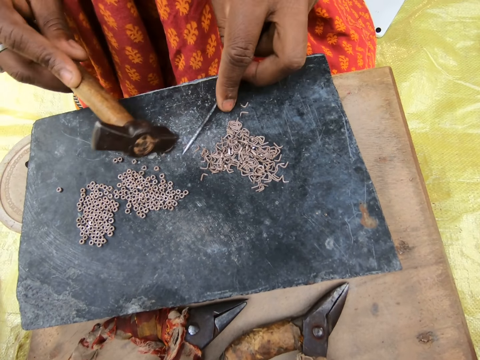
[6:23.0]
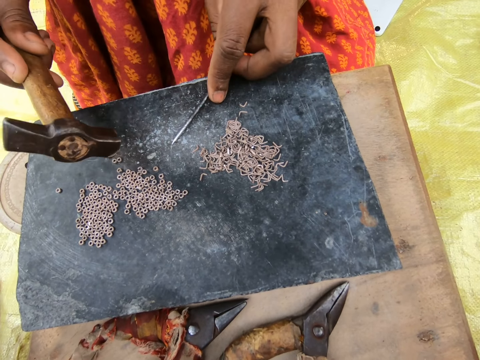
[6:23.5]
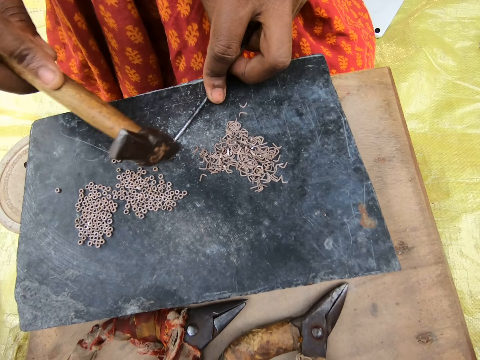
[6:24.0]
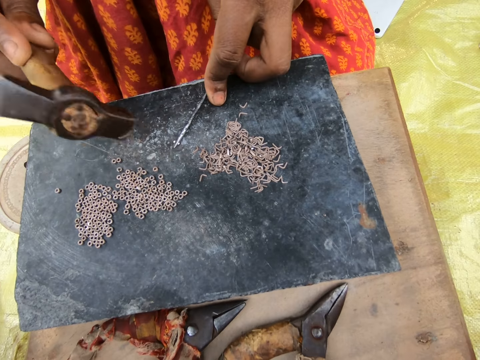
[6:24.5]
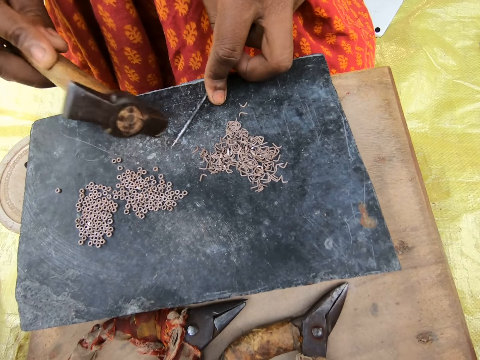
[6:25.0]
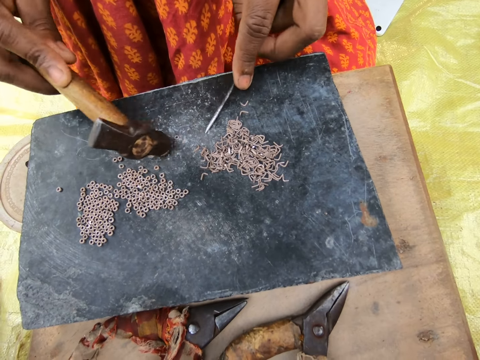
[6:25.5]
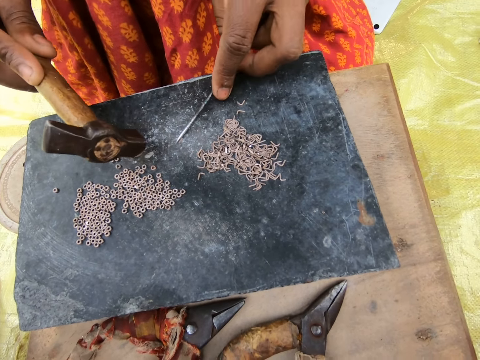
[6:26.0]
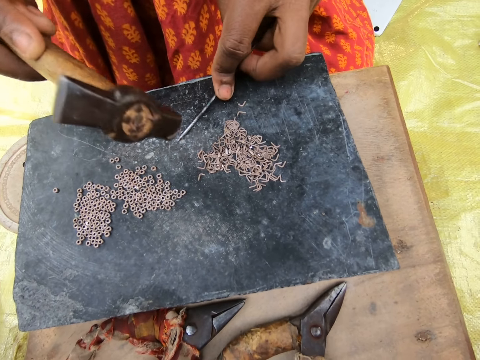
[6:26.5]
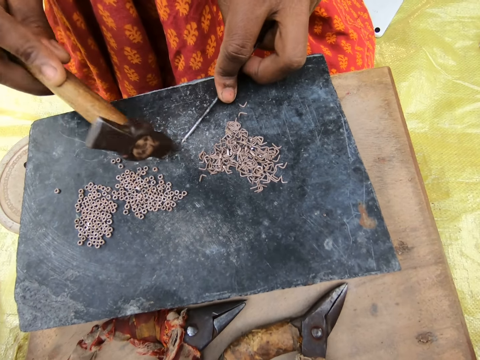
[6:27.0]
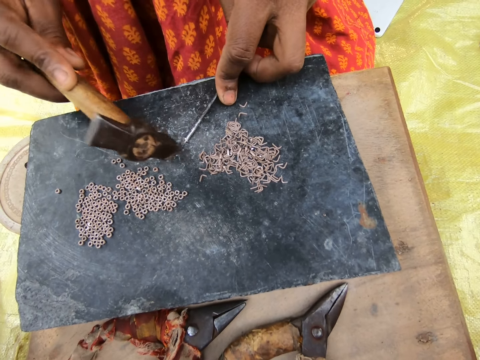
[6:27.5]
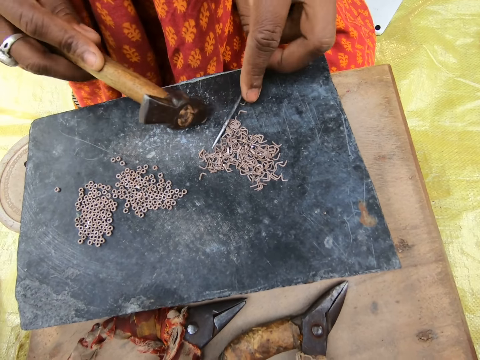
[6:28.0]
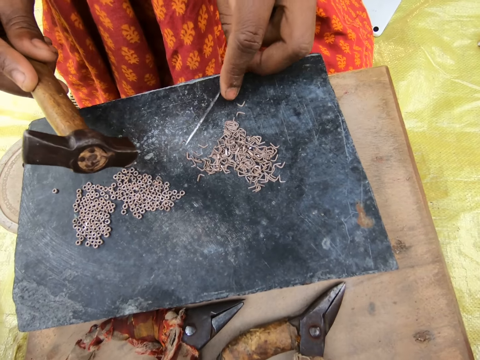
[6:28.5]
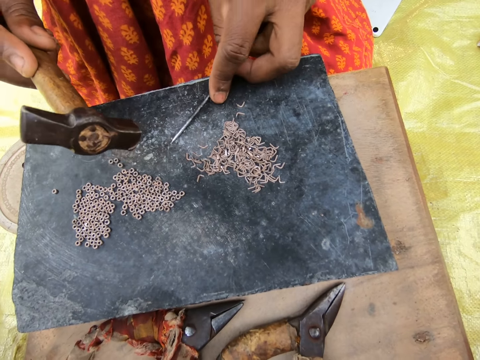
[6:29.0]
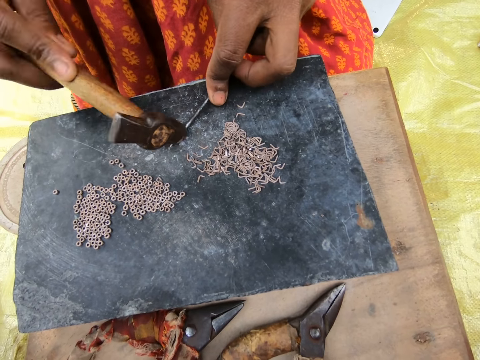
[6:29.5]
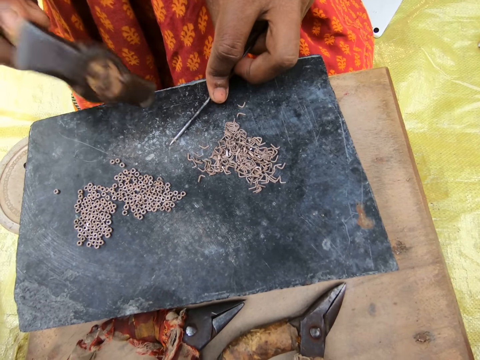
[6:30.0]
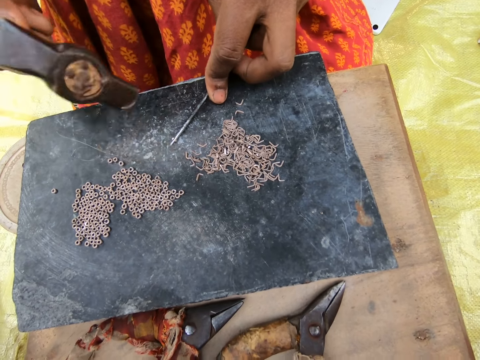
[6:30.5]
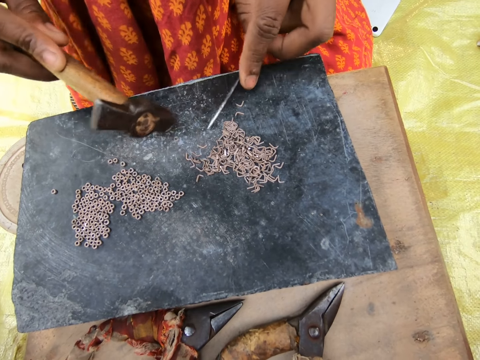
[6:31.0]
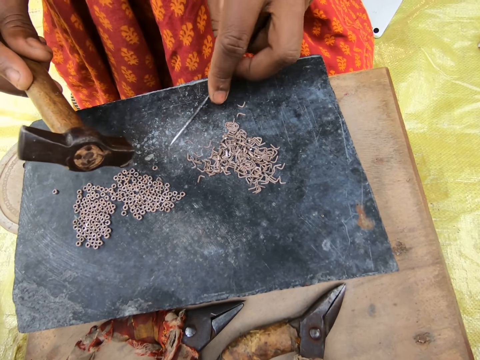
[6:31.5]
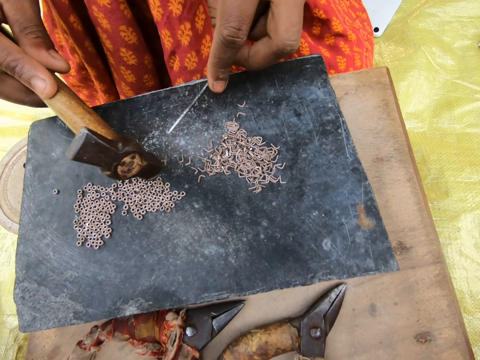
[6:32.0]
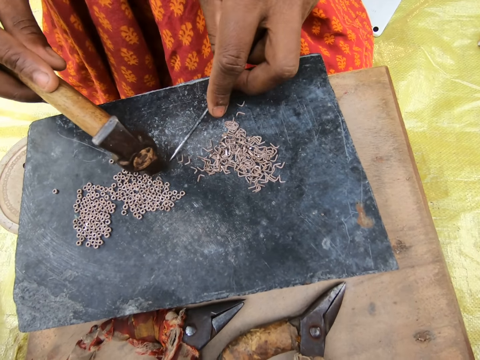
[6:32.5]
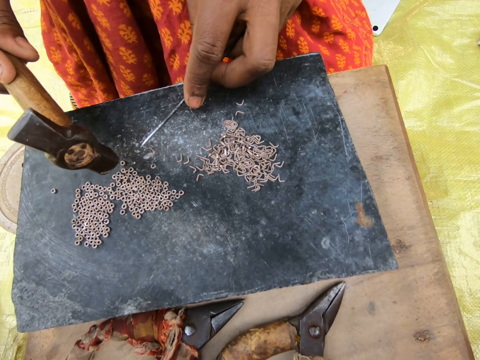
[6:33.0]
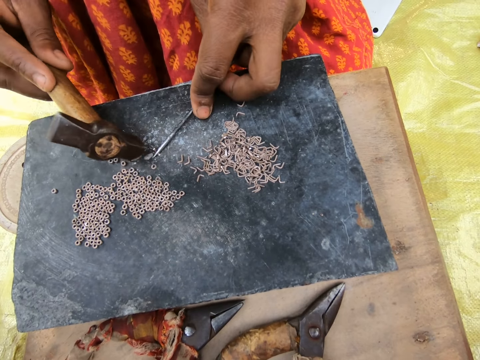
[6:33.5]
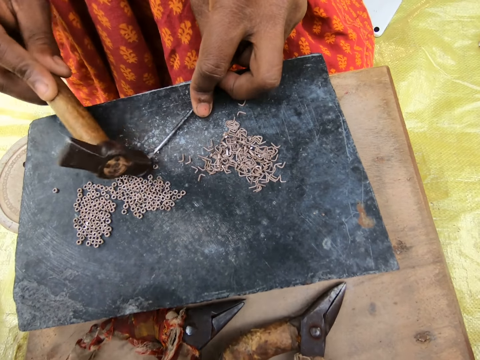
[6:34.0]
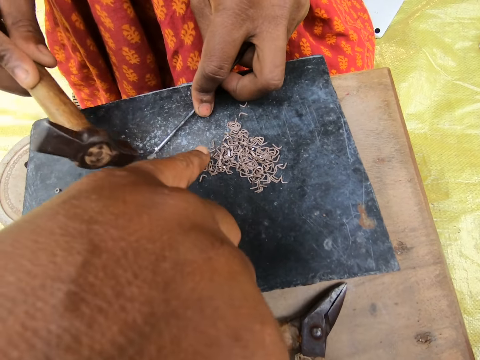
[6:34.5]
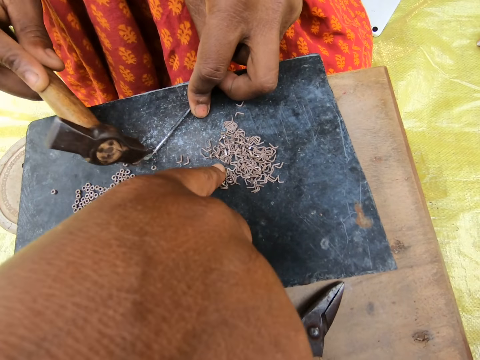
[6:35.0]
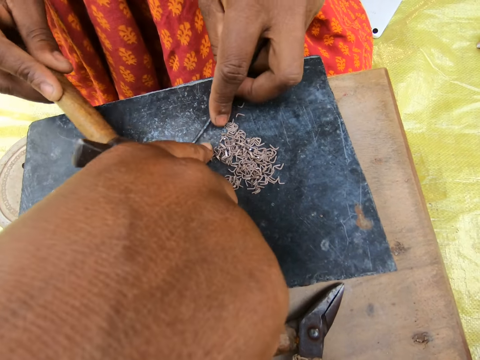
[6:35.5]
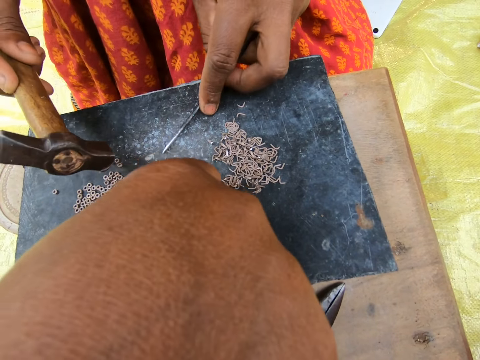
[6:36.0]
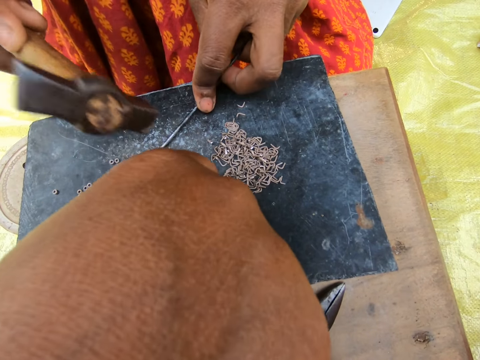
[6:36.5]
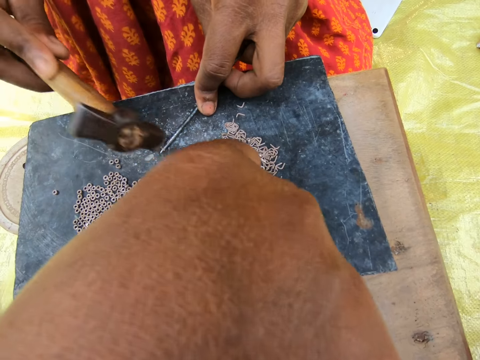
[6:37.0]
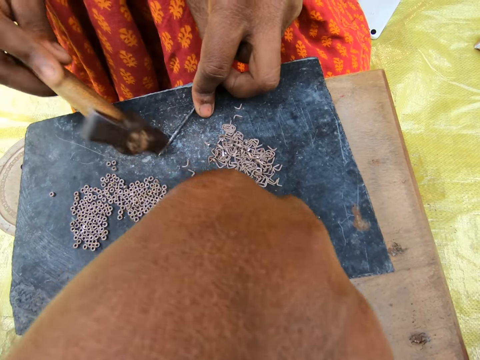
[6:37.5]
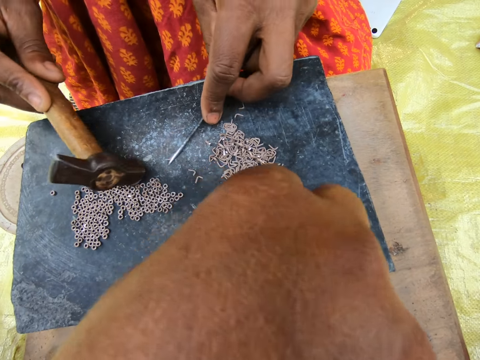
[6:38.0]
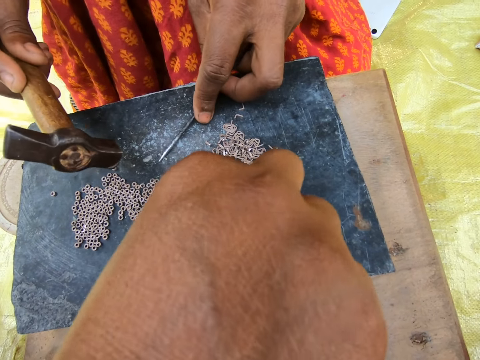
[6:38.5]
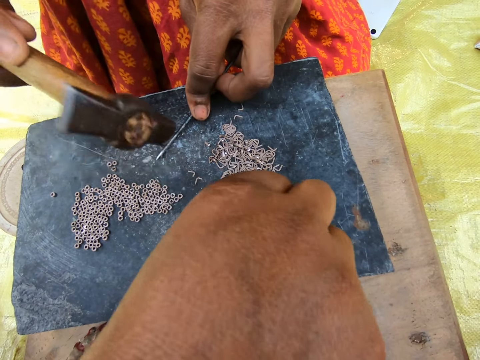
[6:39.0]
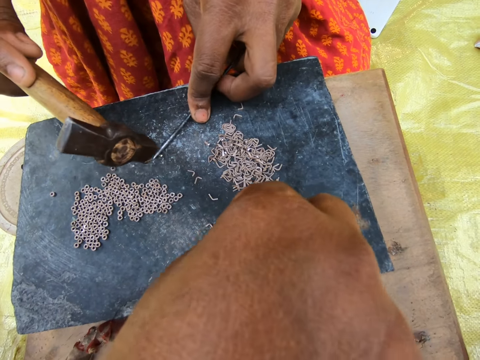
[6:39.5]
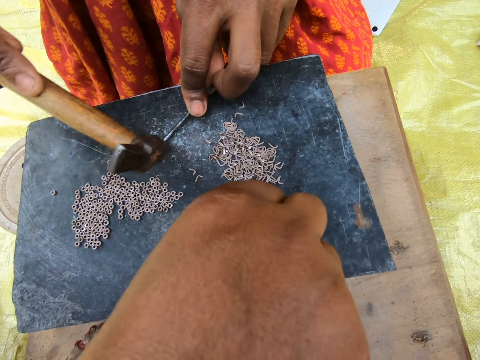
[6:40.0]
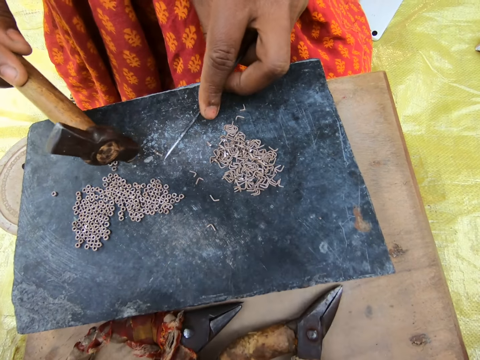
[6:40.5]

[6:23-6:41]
The woman moves the metal ring on the table aside with the hammer in her right hand. She moves a piece of metal on the table with the rod in her left hand. She hits the piece of metal into a ring with the hammer in her right hand. She moves the metal ring on the table aside with the hammer in her right hand. She moves a piece of metal on the table with the rod in her left hand. She hits the piece of metal into a ring with the hammer in her right hand. She moves a piece of metal on the table with the rod in her left hand. She moves the metal ring on the table aside with the hammer in her right hand. She hits the piece of metal into a ring with the hammer in her right hand. She moves the metal ring on the table aside with the hammer in her right hand. She moves the pieces of metal on the table with the rod in her left hand. She hits the piece of metal into a ring with the hammer in her right hand. She points at the pieces of metal. She hits a piece of metal into a ring with the hammer in her right hand. She moves the metal ring on the table aside with the hammer in her right hand. She moves a piece of metal on the table with the rod in her left hand. The camera wearer lifts some of the tiny pieces of metal on the table with her right hand. The woman hits the piece of metal into a ring with the hammer in her right hand. She picks up a piece of metal.

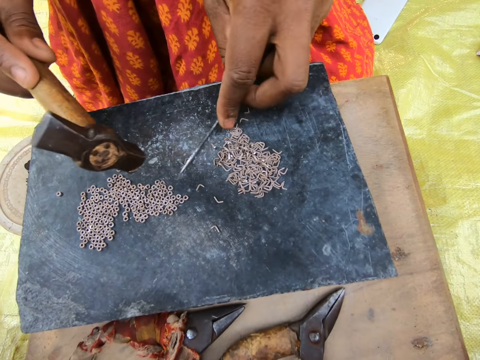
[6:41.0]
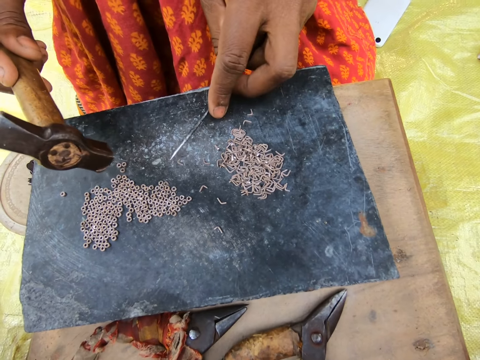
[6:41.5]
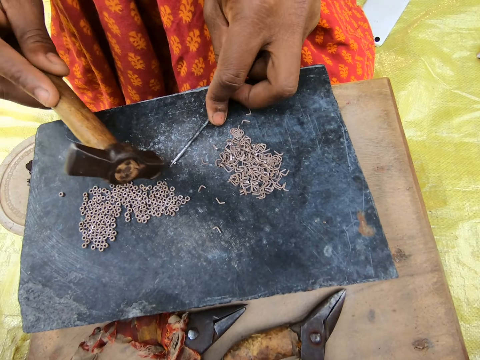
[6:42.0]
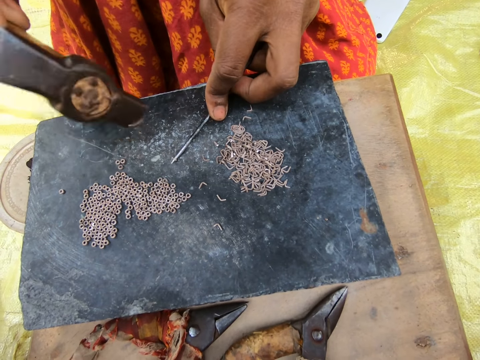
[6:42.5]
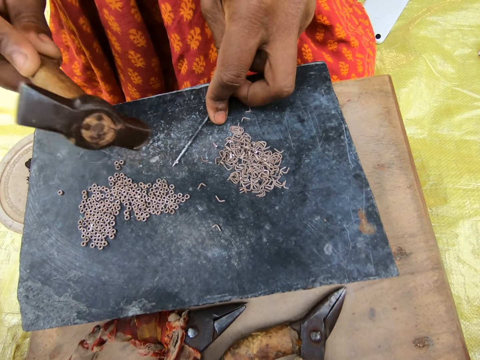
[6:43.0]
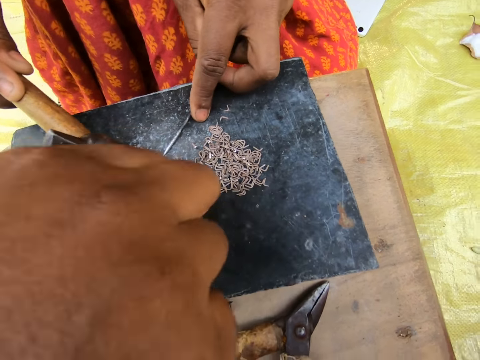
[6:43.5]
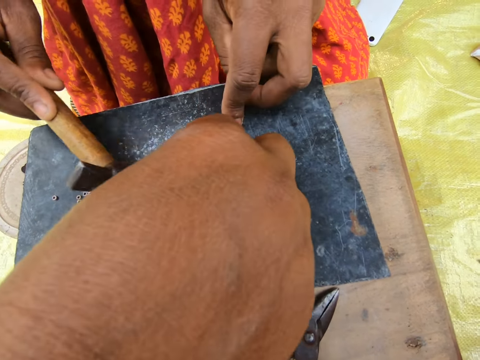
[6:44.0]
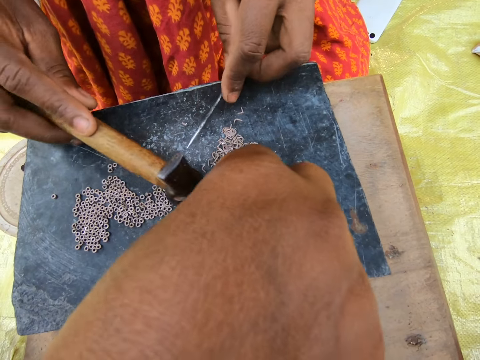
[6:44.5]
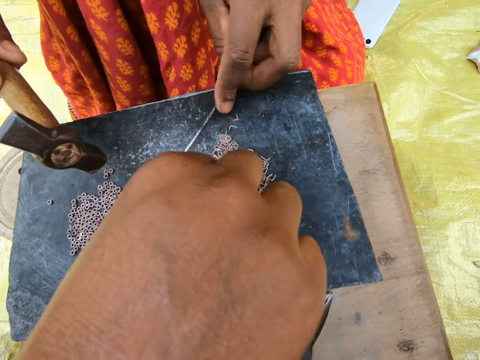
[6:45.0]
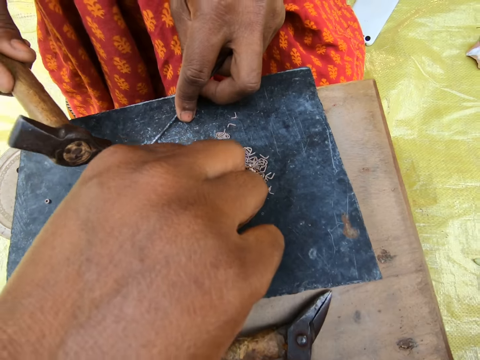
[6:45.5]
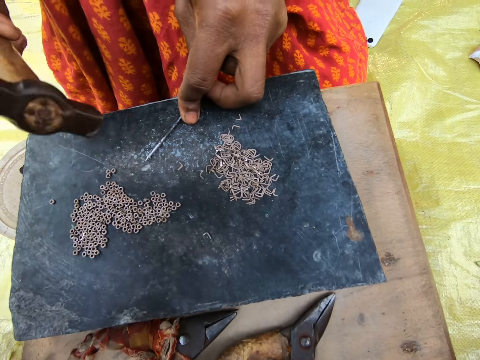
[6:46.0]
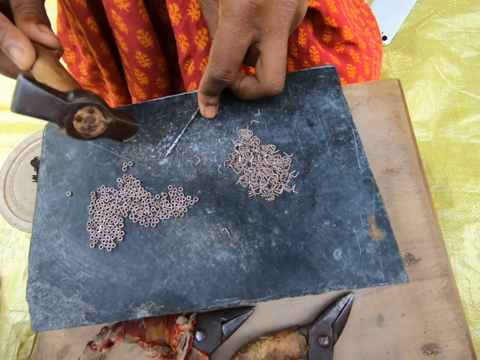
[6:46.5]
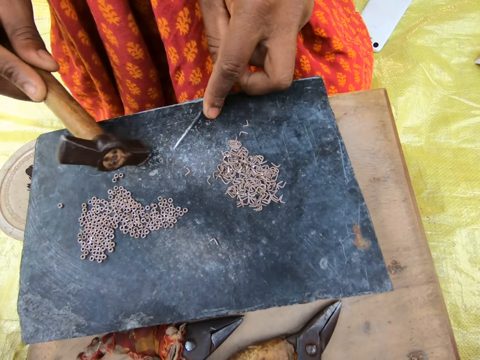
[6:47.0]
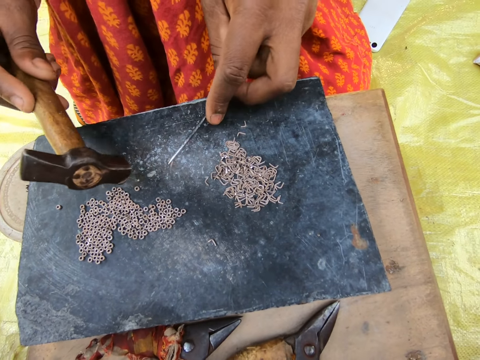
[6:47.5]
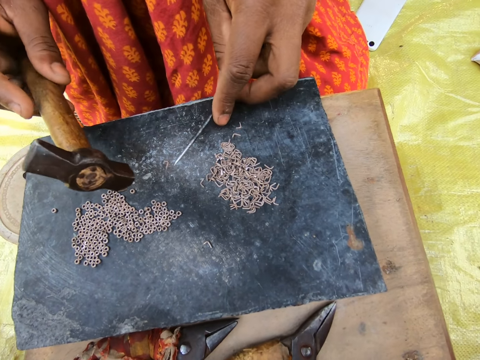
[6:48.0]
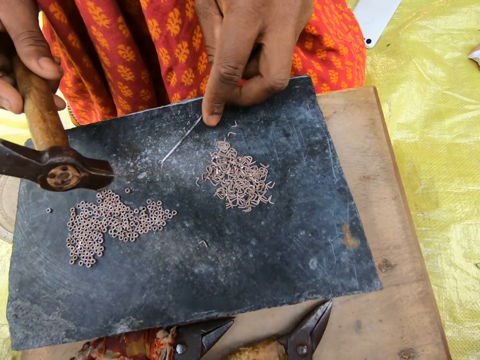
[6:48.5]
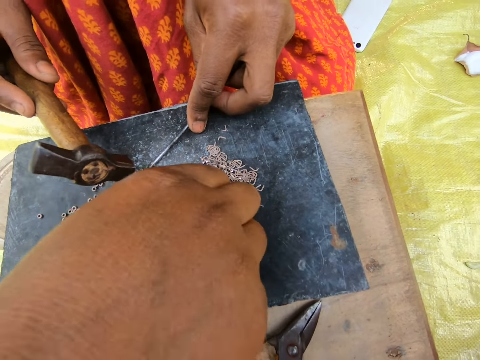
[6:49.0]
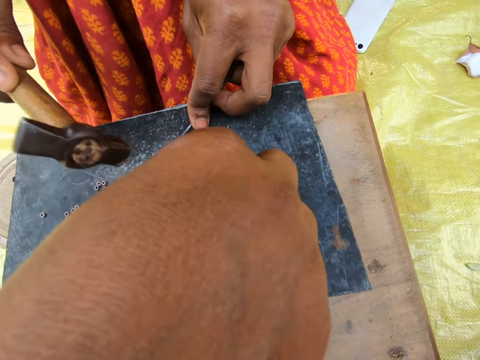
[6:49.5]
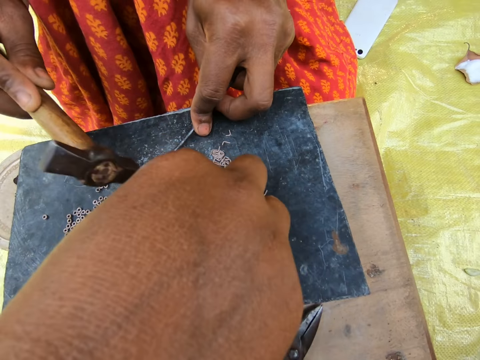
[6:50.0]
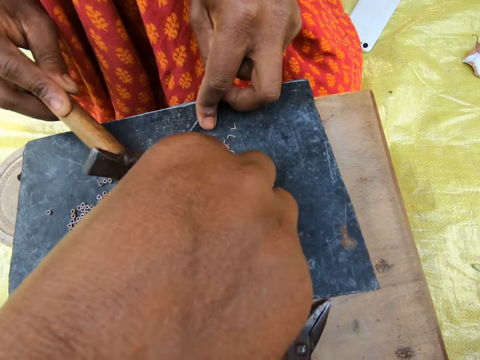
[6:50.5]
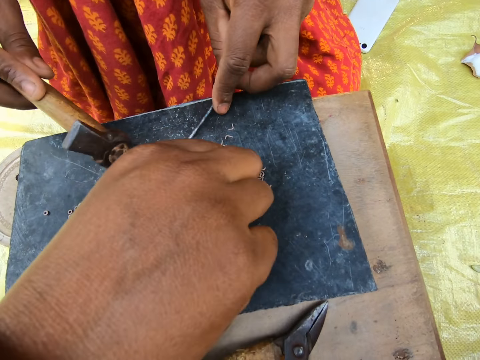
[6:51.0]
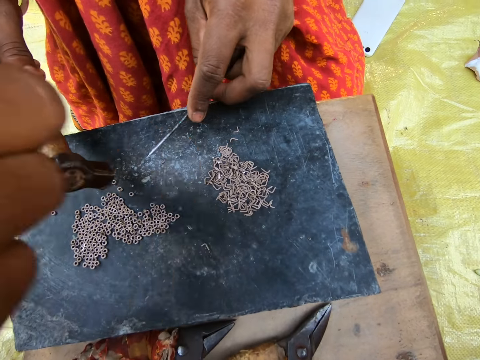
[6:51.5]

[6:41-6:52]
The woman moves a piece of metal on the table with the rod in her left hand. She hits the piece of metal into a ring with the hammer in her right hand. She picks up a piece of metal. The camera wearer lifts some of the tiny pieces of metal on the table with her right hand. The woman hits a piece of metal into a ring with the hammer in her right hand. She moves the metal ring on the table aside with the hammer in her right hand. She moves a piece of metal on the table with the rod in her left hand. She hits the piece of metal into a ring with the hammer in her right hand. The camera wearer lifts some of the tiny pieces of metal on the table with her right hand. The woman picks up a piece of metal.
